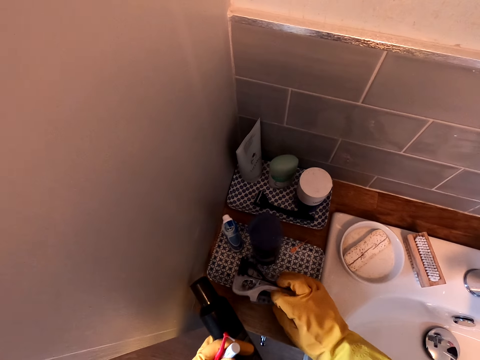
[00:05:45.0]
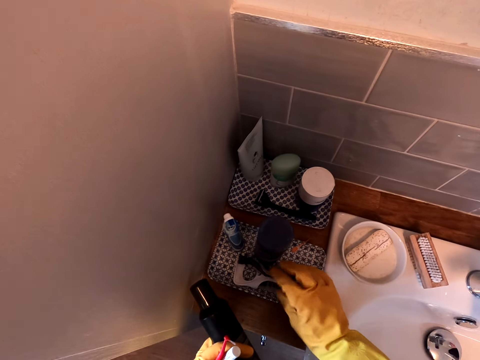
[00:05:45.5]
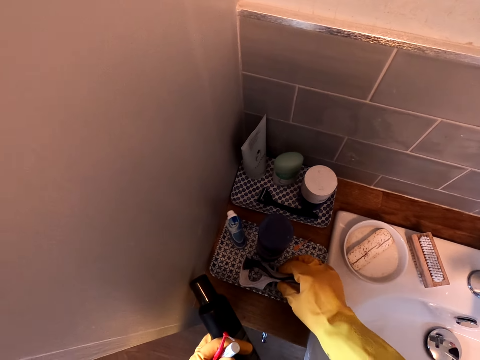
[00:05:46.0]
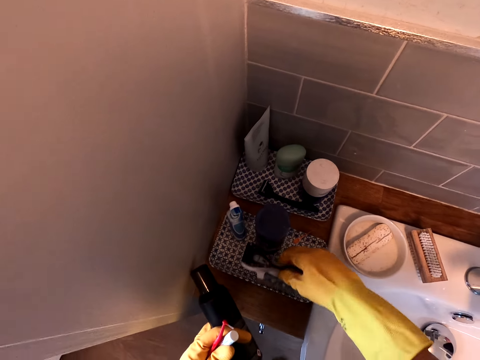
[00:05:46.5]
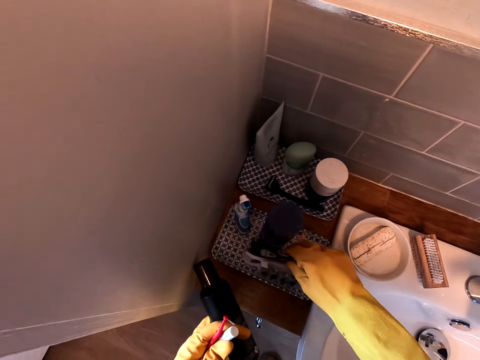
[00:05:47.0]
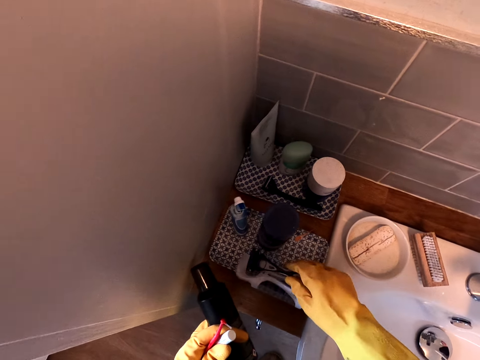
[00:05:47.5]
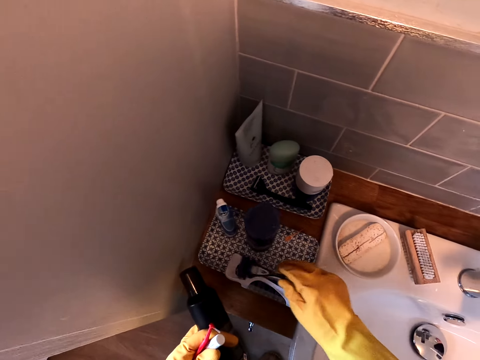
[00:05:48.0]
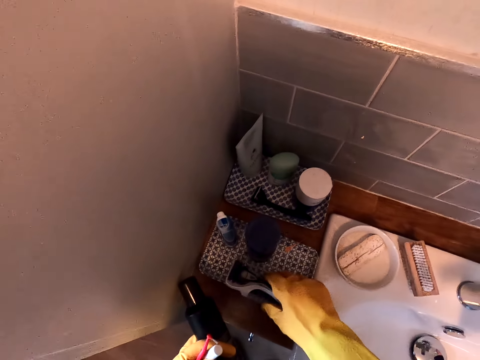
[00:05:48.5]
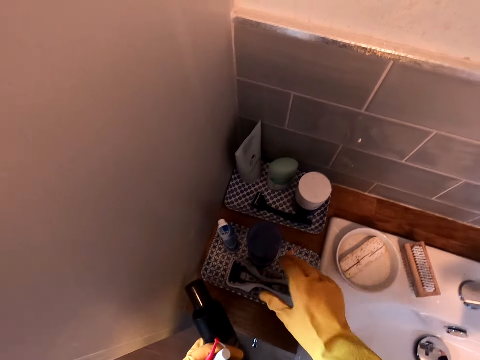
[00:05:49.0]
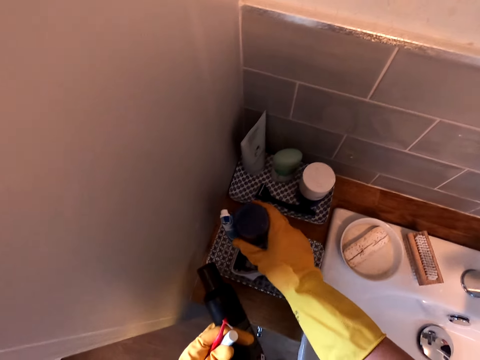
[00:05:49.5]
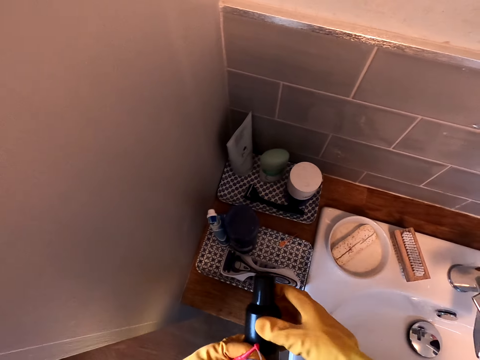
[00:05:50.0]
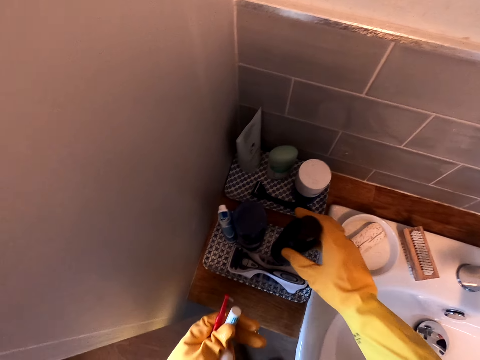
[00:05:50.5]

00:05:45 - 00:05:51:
The camera wearer arranges the items on the tray.

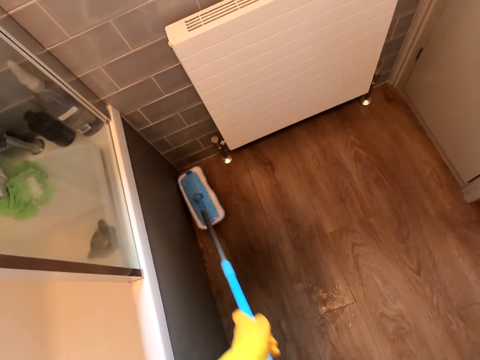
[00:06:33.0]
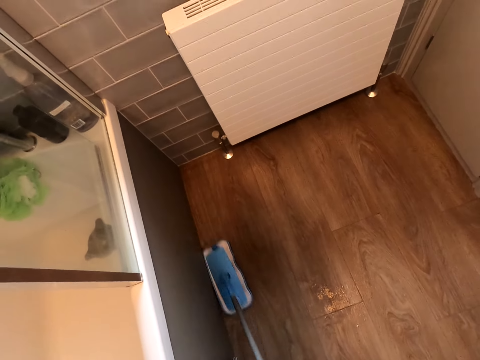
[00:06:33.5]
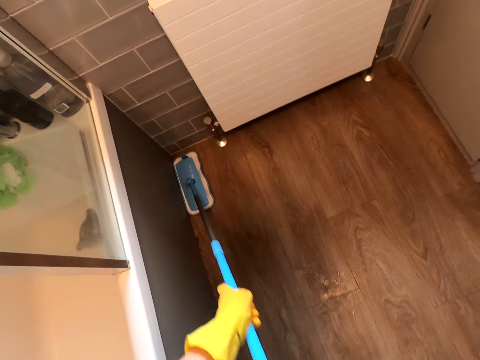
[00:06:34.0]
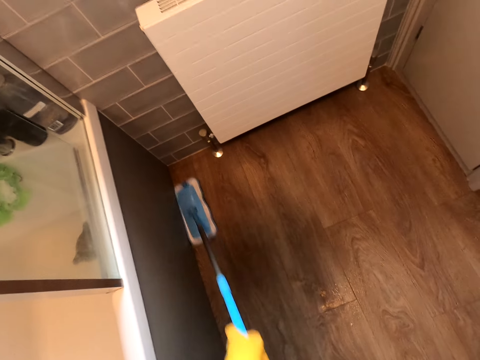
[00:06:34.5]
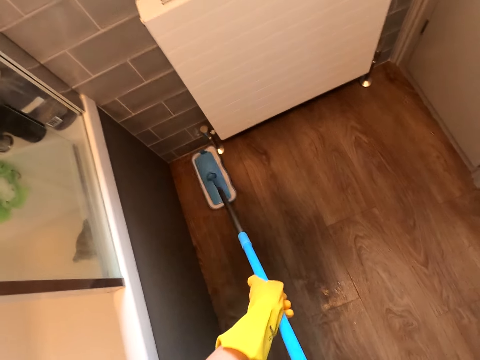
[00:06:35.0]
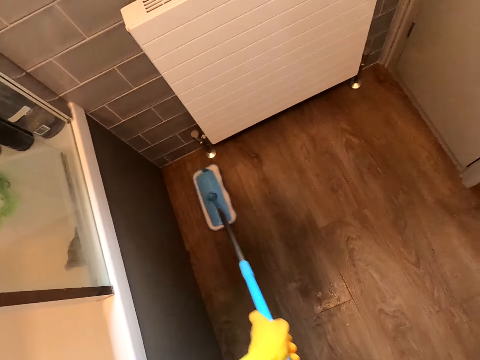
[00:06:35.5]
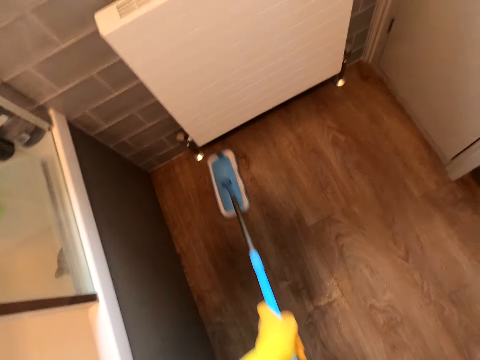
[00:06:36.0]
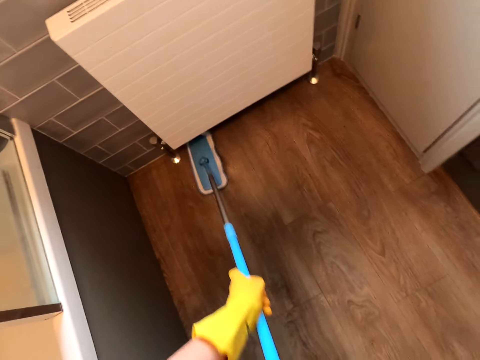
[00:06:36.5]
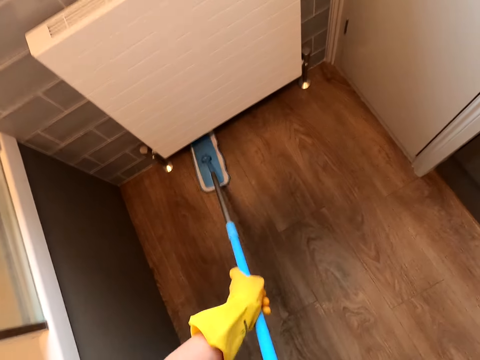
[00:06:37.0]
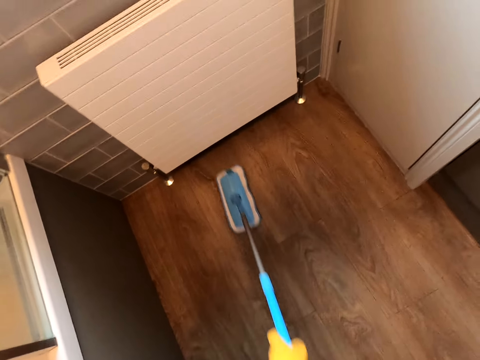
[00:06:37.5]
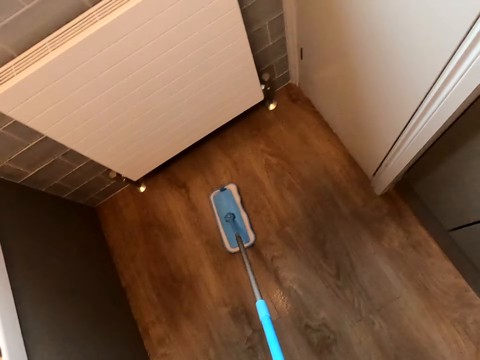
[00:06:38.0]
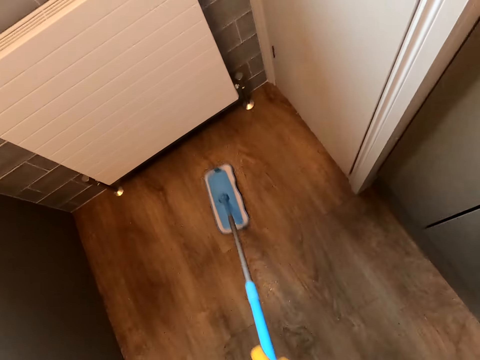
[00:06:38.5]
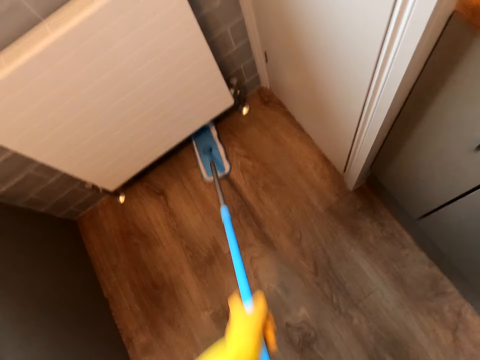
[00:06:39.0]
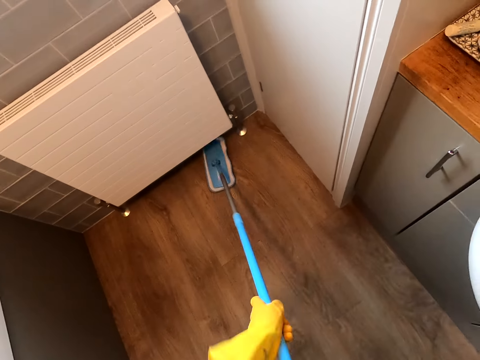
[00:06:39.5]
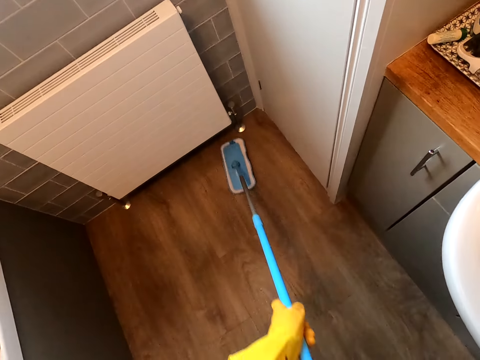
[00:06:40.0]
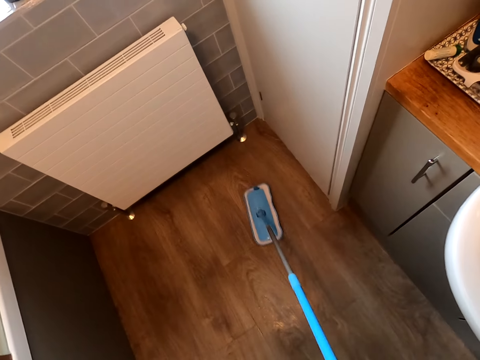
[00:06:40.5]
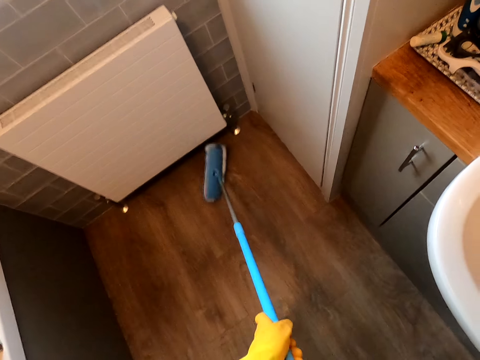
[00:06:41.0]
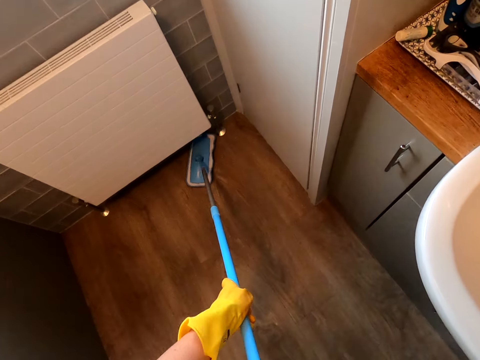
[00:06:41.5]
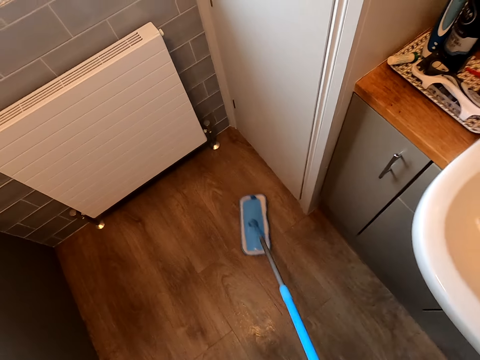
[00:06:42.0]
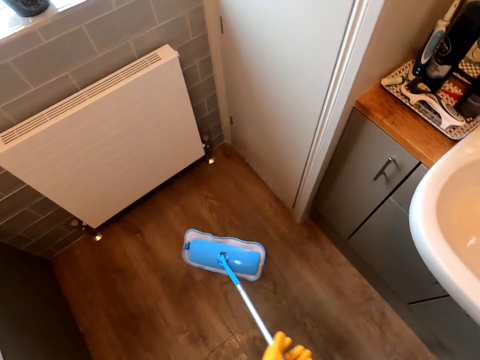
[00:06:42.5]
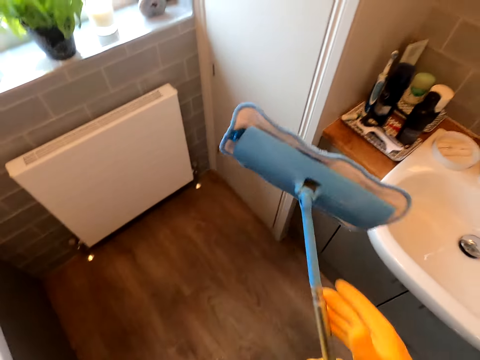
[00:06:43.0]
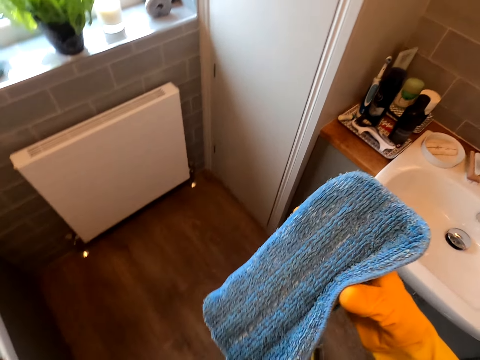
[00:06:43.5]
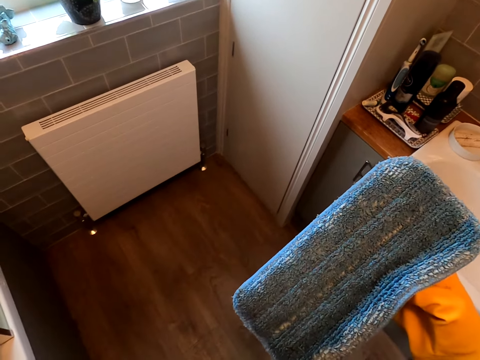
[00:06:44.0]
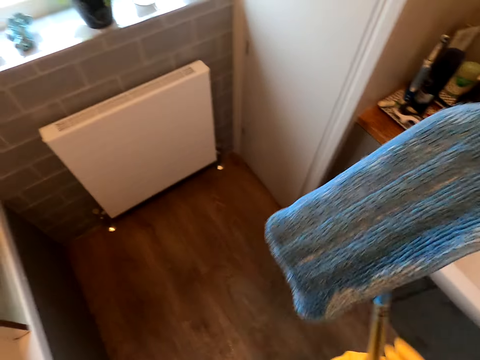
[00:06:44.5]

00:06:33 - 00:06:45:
The camera wearer looks at the mop. They lift up the mop.

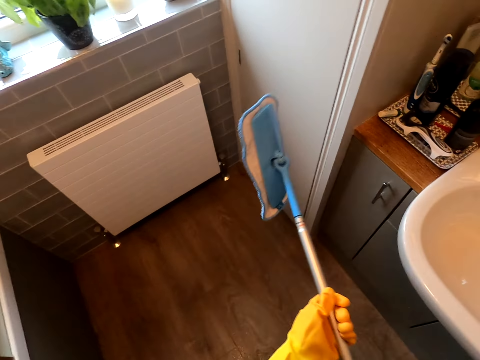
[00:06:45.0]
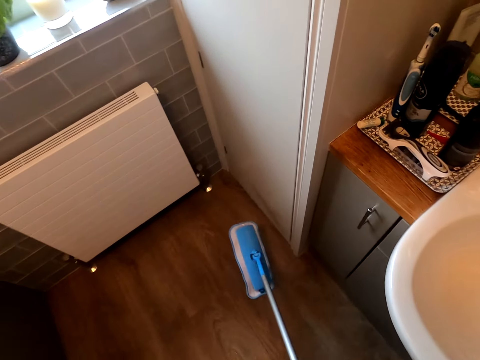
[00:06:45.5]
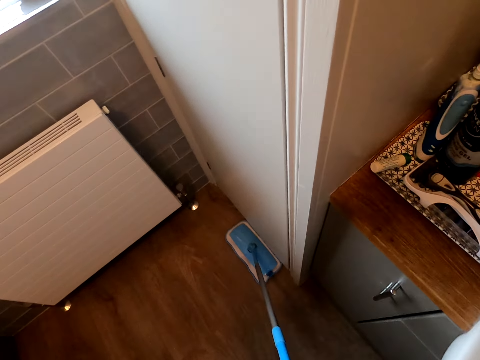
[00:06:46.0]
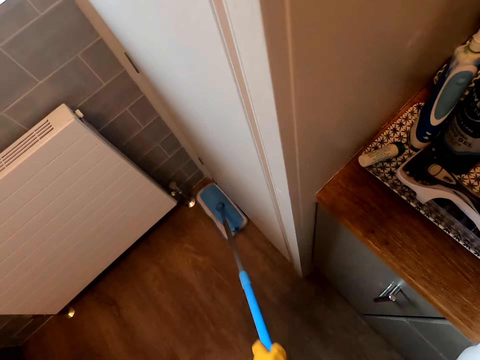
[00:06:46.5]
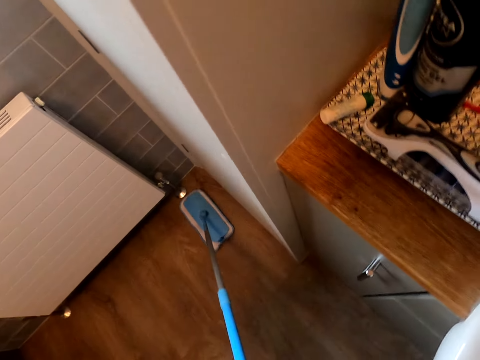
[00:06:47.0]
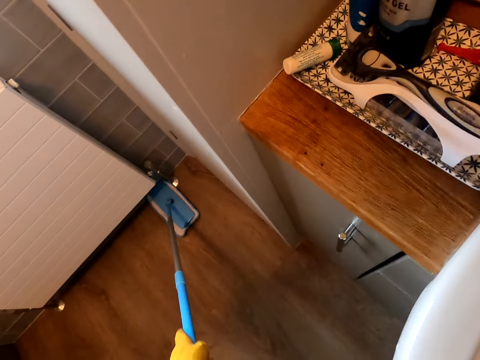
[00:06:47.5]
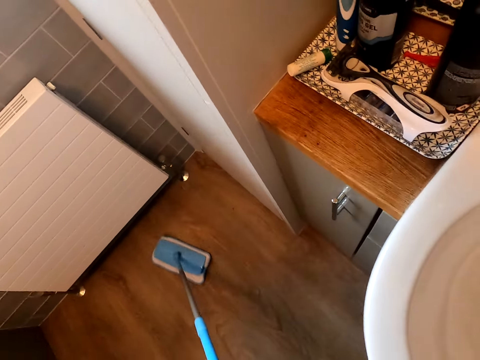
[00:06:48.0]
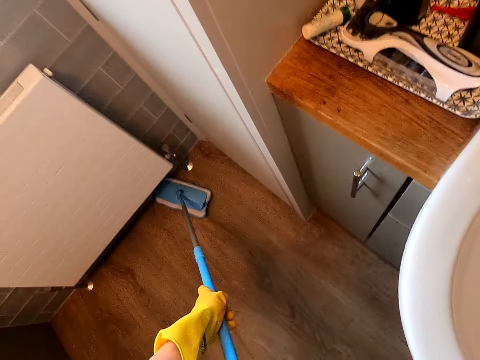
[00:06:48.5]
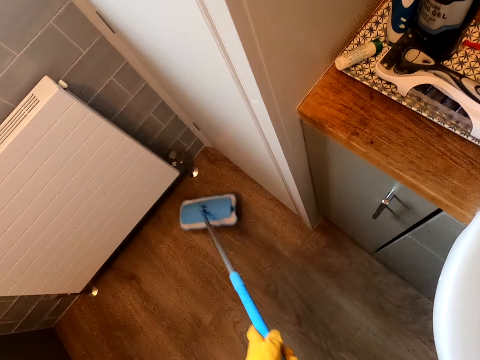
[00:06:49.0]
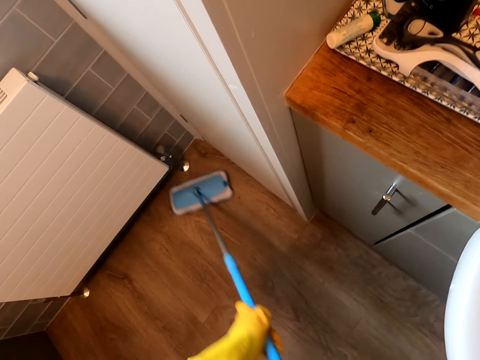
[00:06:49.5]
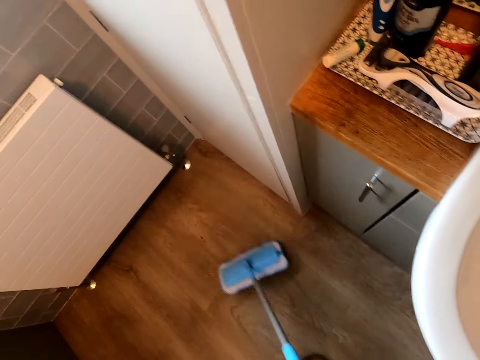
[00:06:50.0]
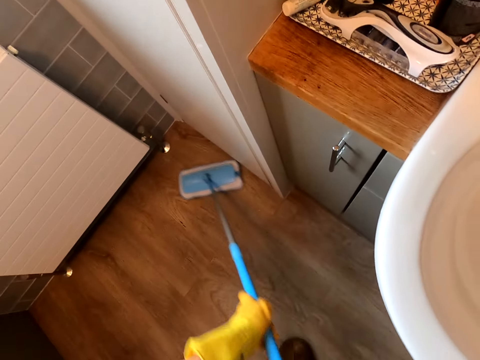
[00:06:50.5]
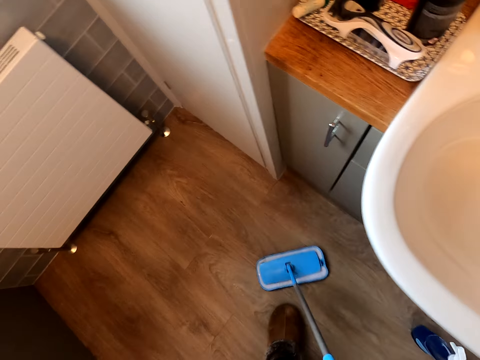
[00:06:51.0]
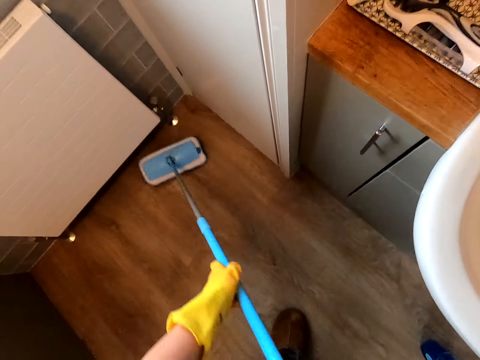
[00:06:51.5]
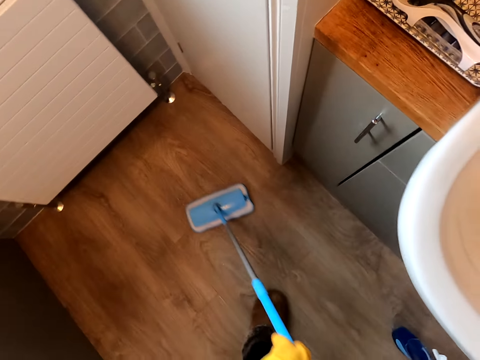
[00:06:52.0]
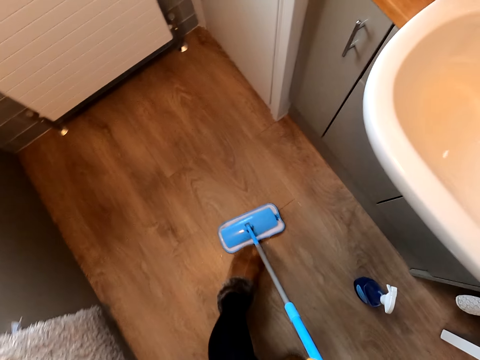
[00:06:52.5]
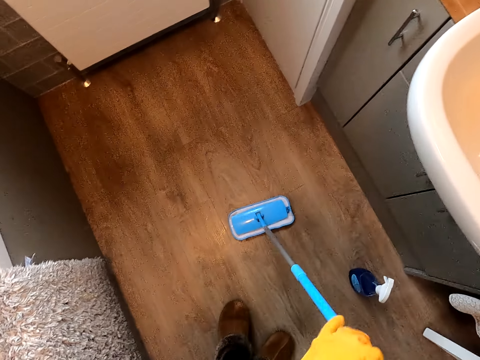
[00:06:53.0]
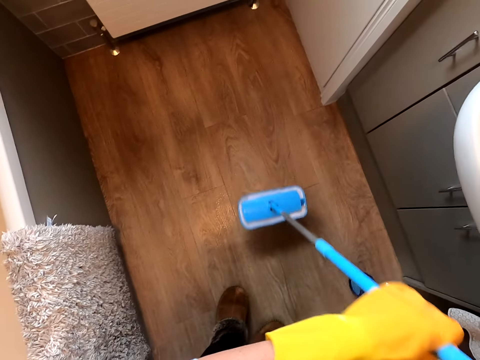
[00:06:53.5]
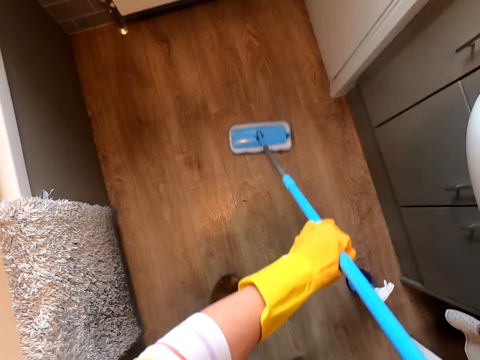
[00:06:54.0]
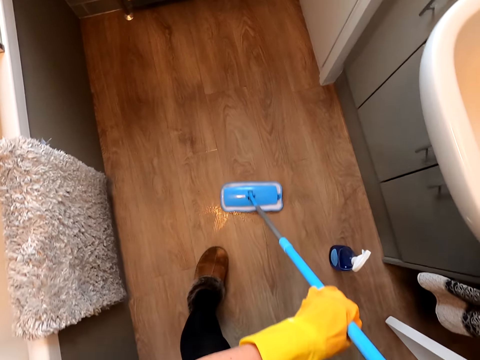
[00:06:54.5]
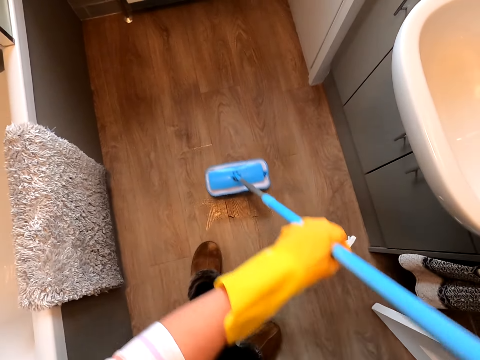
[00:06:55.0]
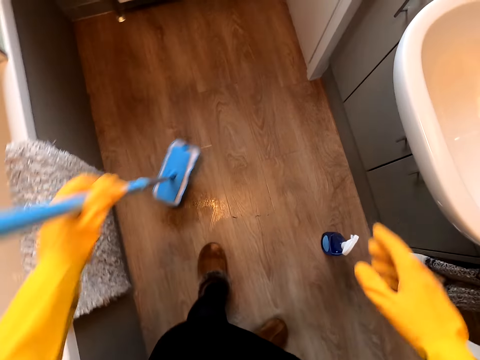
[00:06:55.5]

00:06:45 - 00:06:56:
The camera wearer cleans the floor with the mop.
